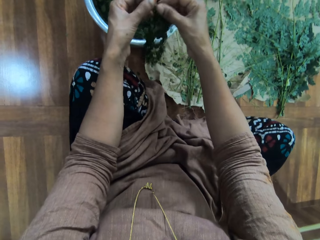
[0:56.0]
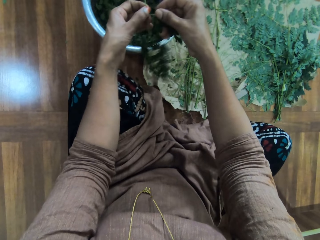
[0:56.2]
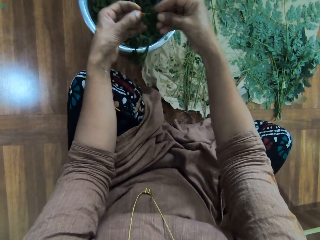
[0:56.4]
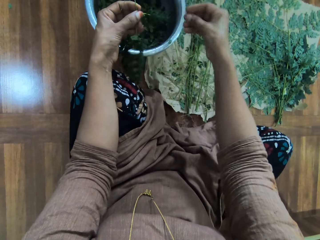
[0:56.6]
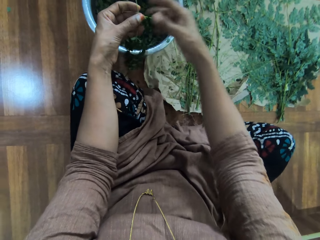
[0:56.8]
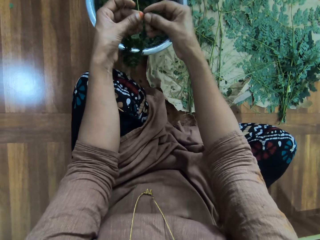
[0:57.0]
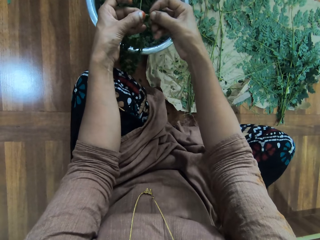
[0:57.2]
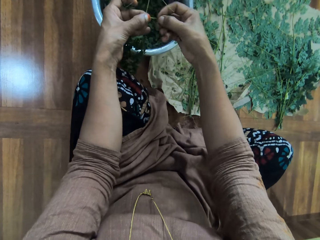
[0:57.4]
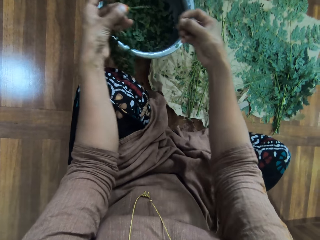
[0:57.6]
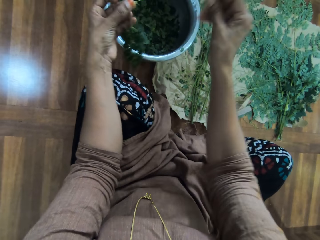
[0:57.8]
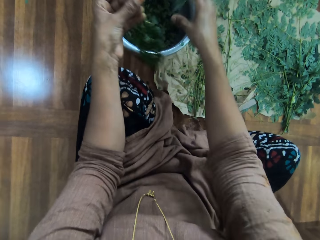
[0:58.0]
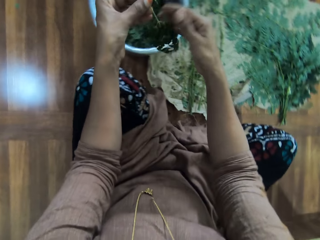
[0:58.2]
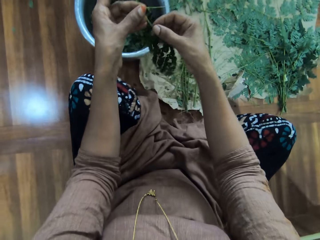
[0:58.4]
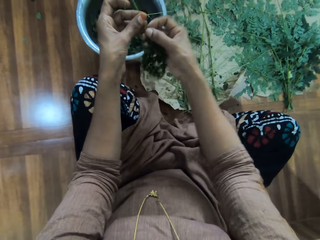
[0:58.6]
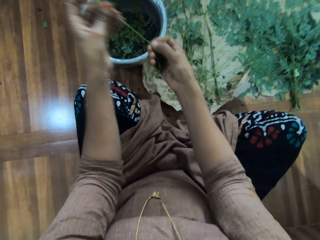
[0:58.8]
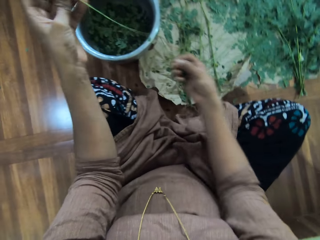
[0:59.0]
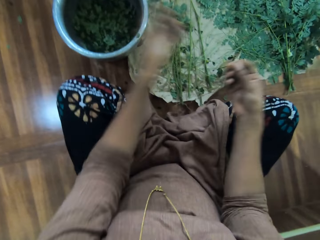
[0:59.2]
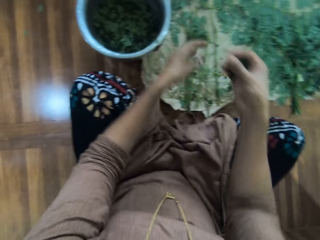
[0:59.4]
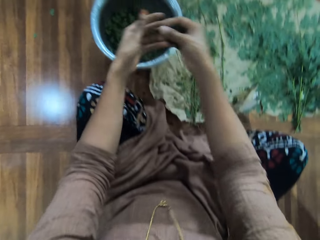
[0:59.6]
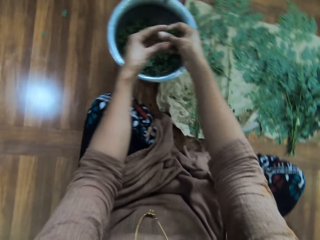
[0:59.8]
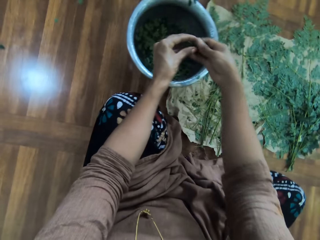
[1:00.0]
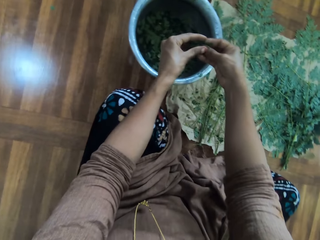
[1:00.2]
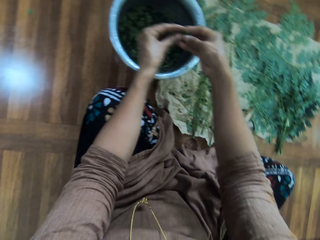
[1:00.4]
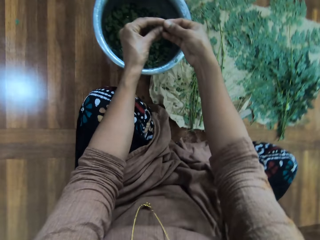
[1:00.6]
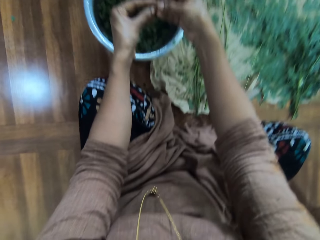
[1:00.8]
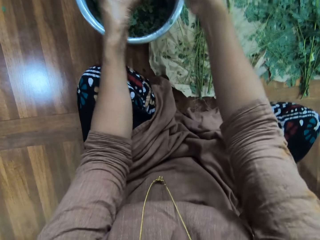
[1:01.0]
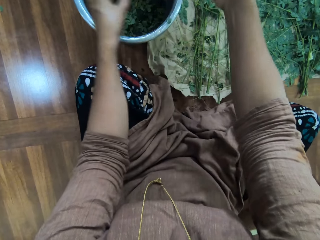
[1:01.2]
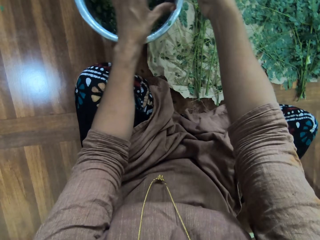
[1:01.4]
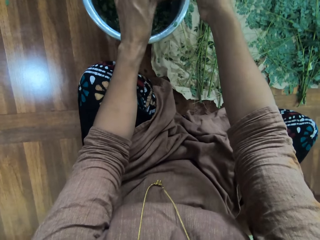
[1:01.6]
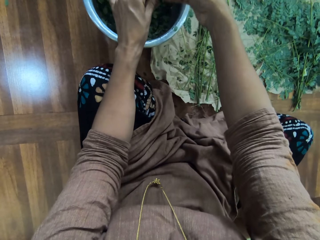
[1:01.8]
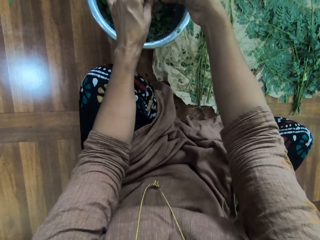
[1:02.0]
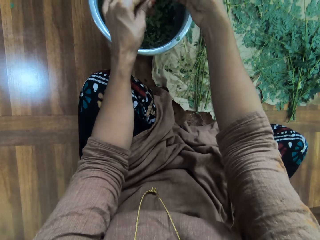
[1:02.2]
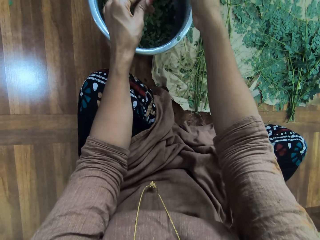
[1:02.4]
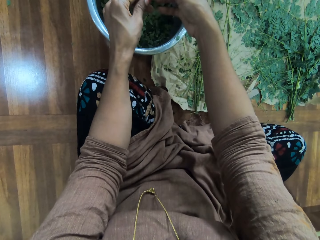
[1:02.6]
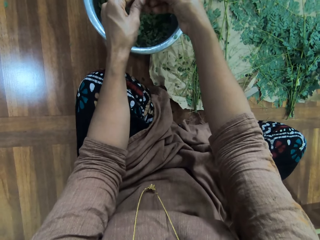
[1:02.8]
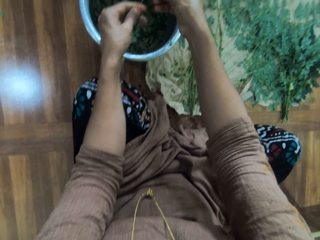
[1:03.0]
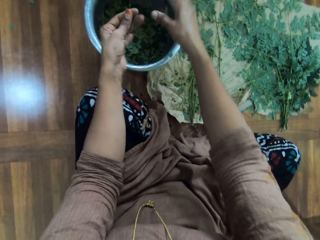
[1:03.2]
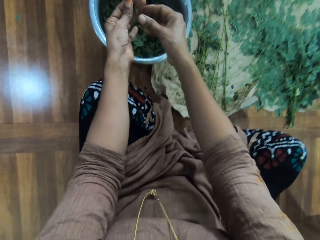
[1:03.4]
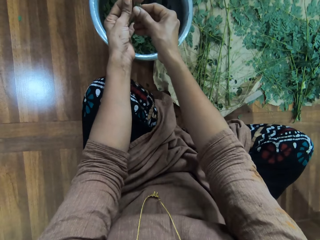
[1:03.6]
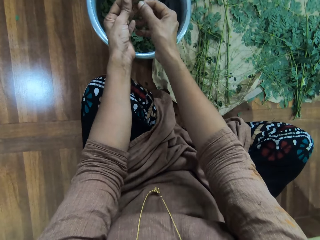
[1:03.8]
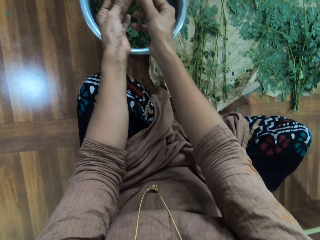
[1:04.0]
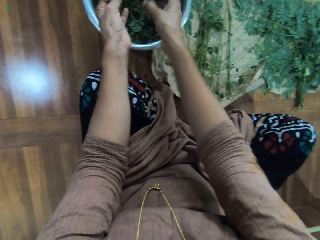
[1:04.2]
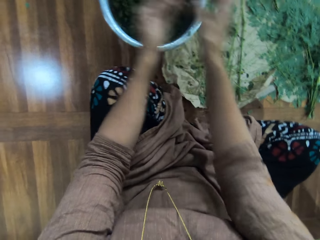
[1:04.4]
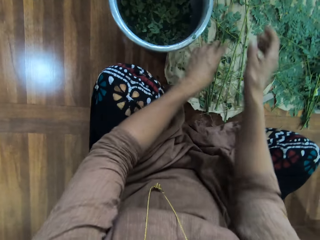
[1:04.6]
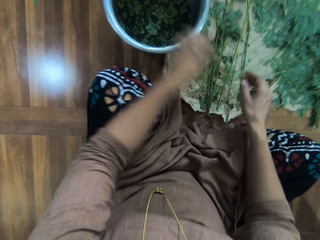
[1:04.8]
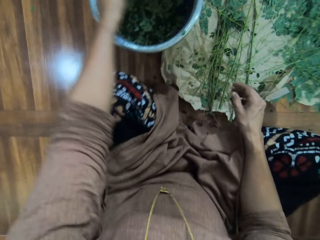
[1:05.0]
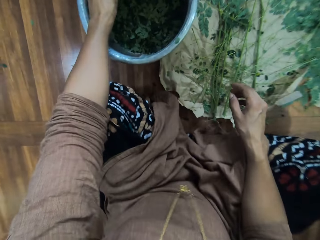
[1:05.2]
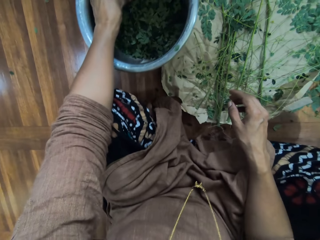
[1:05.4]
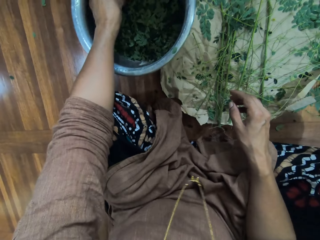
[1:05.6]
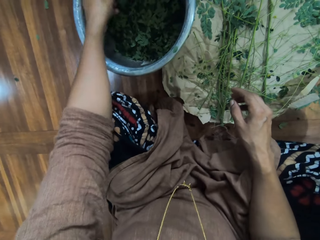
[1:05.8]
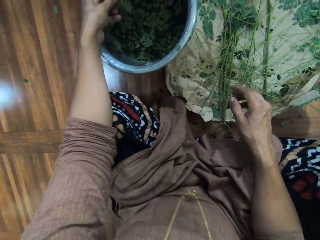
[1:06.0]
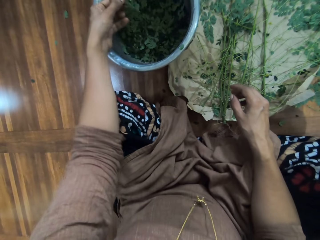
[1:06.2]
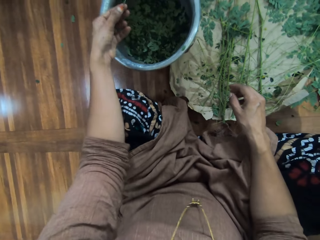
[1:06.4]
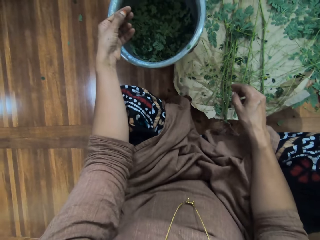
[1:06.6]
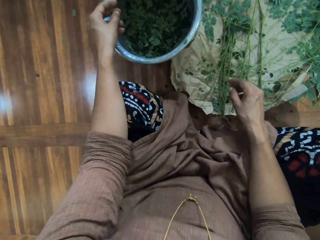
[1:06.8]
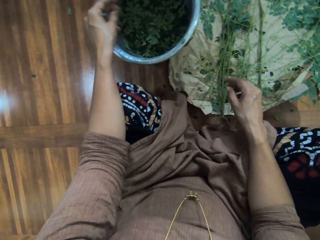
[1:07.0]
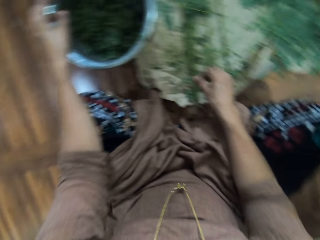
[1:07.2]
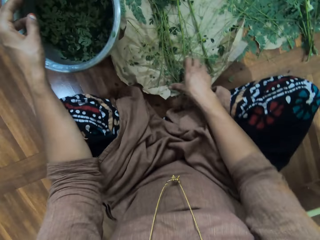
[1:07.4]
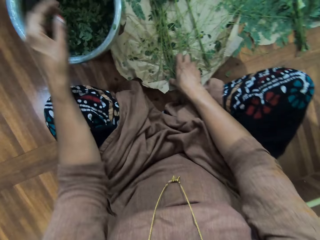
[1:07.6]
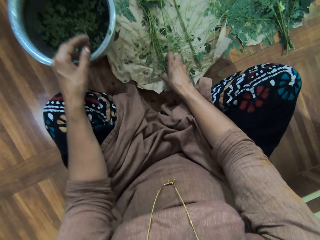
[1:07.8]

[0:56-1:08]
The camera wearer puts a branch down. They remove the leaves on the branch. They put the branch down.

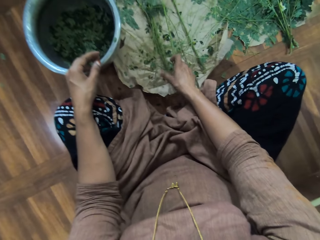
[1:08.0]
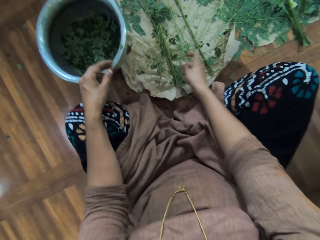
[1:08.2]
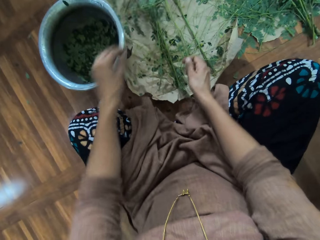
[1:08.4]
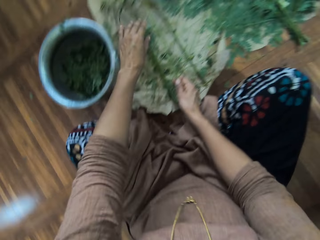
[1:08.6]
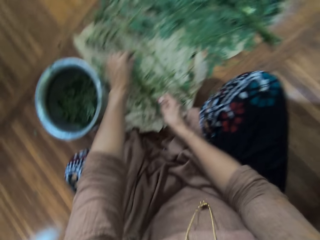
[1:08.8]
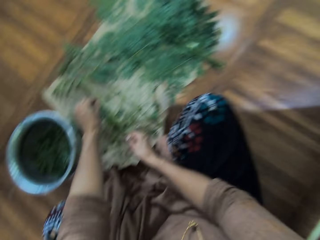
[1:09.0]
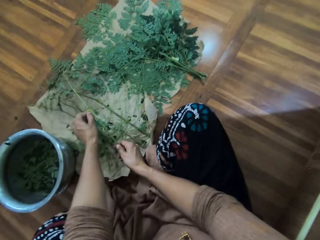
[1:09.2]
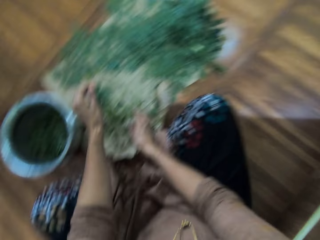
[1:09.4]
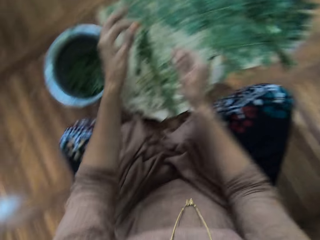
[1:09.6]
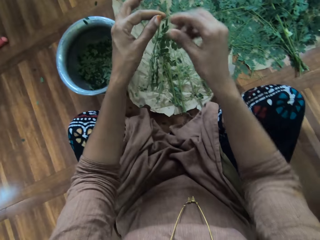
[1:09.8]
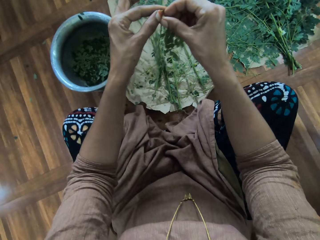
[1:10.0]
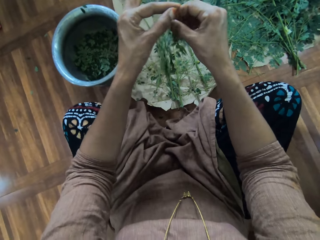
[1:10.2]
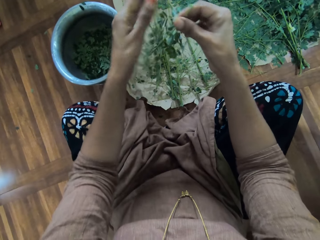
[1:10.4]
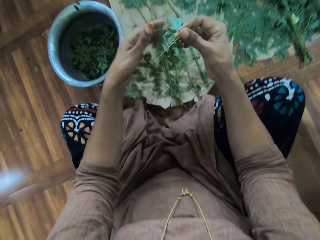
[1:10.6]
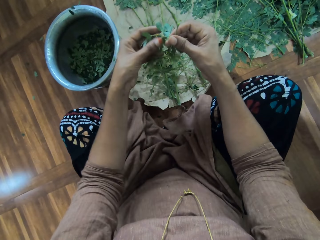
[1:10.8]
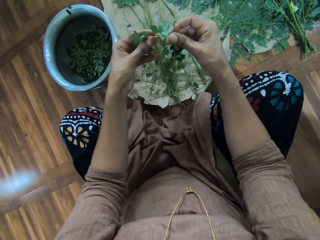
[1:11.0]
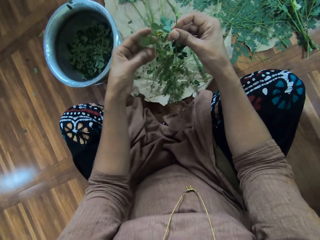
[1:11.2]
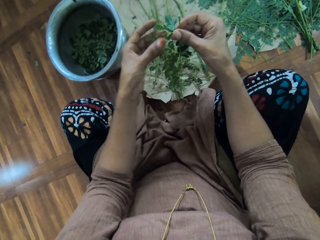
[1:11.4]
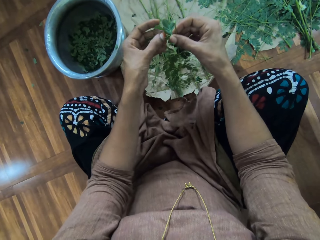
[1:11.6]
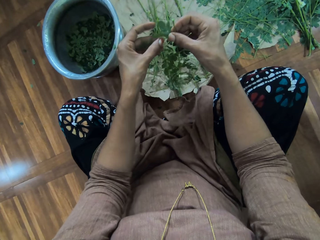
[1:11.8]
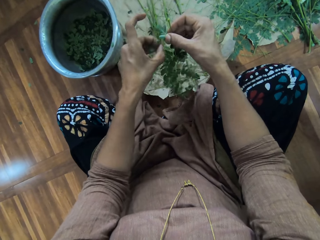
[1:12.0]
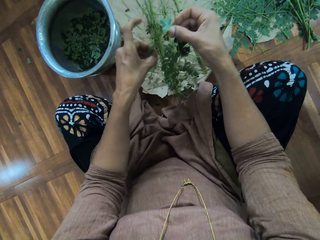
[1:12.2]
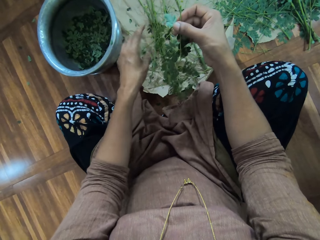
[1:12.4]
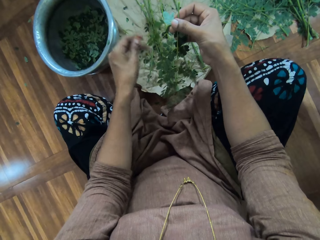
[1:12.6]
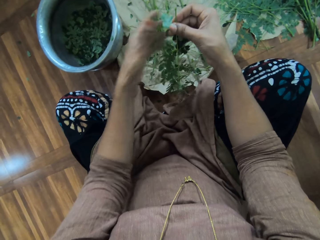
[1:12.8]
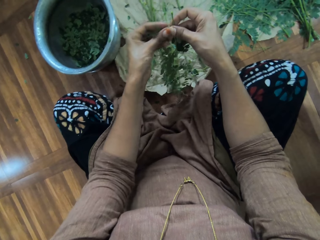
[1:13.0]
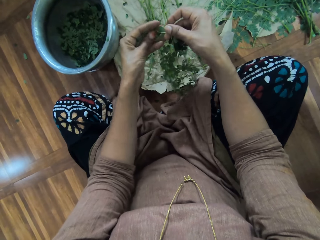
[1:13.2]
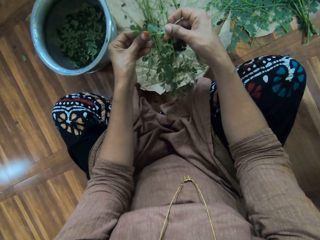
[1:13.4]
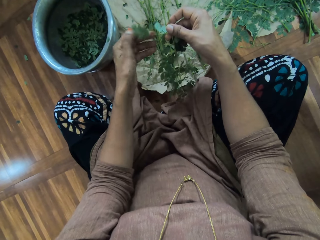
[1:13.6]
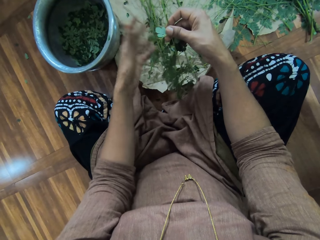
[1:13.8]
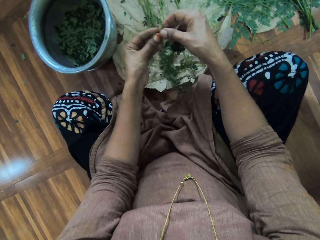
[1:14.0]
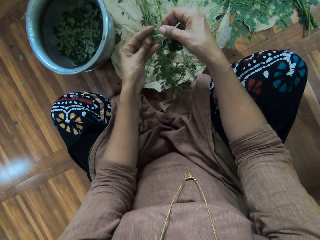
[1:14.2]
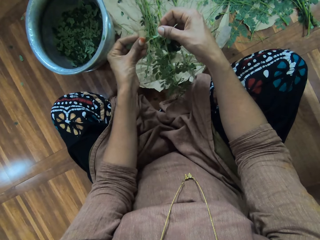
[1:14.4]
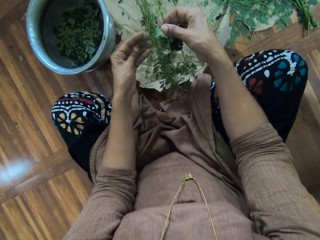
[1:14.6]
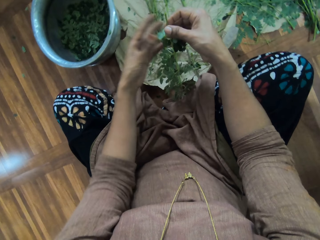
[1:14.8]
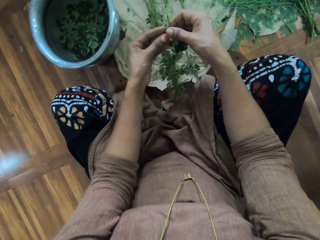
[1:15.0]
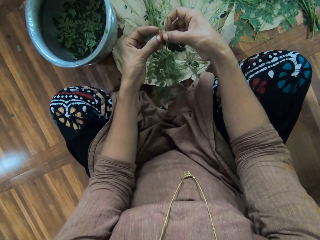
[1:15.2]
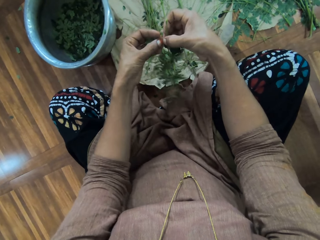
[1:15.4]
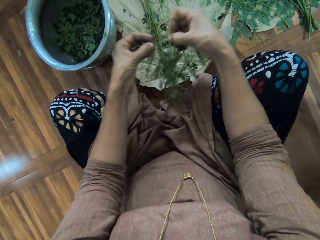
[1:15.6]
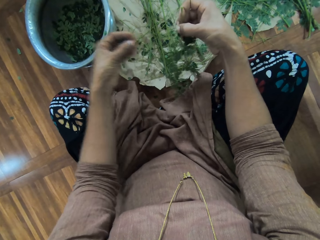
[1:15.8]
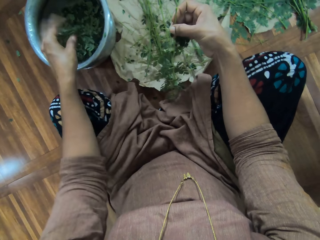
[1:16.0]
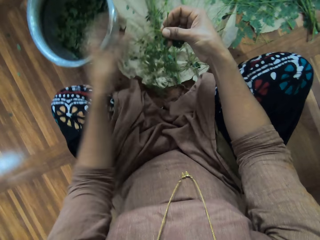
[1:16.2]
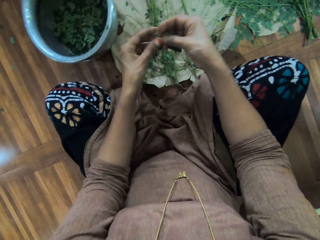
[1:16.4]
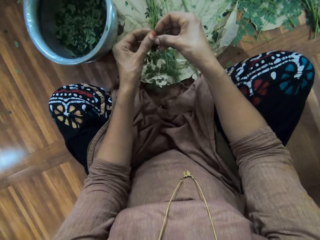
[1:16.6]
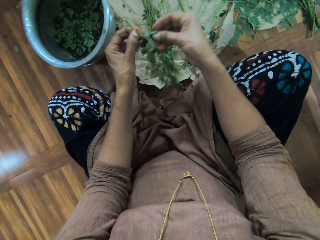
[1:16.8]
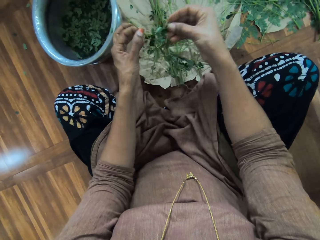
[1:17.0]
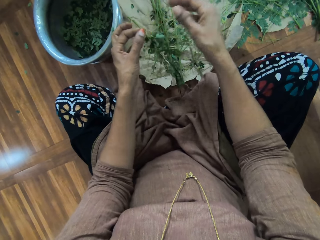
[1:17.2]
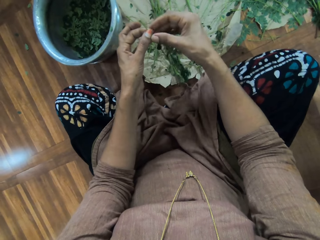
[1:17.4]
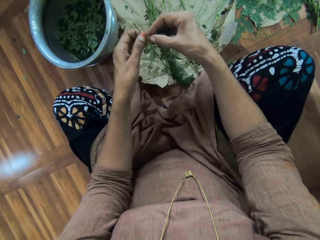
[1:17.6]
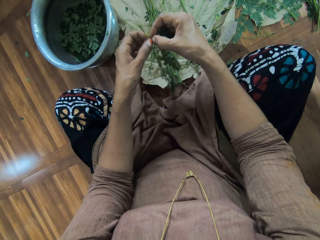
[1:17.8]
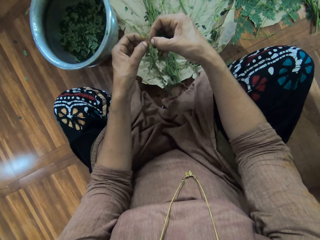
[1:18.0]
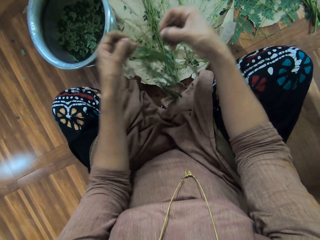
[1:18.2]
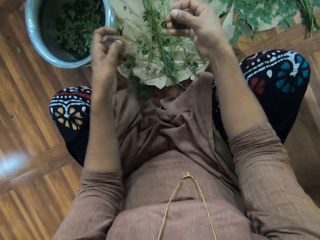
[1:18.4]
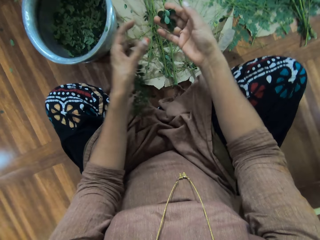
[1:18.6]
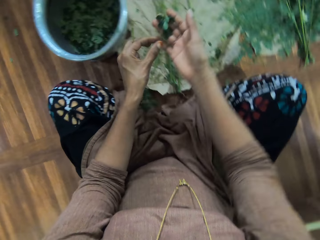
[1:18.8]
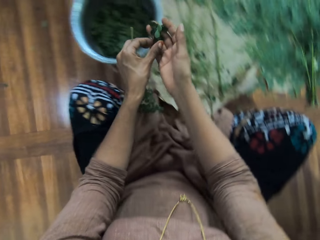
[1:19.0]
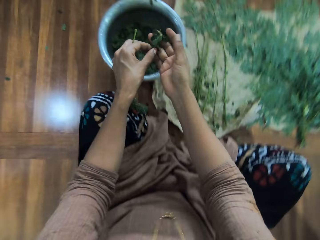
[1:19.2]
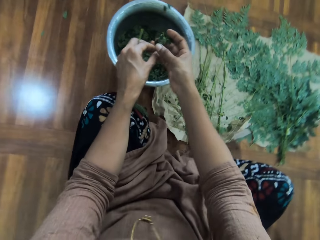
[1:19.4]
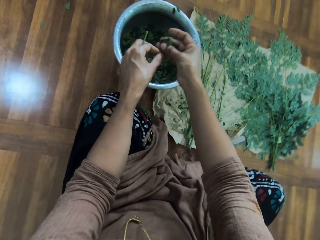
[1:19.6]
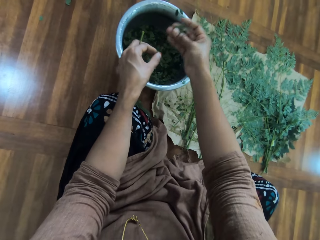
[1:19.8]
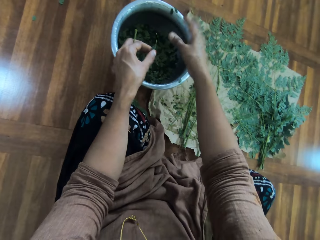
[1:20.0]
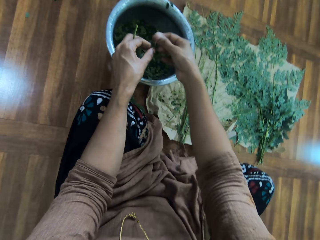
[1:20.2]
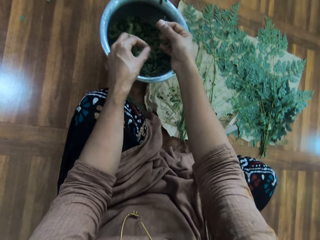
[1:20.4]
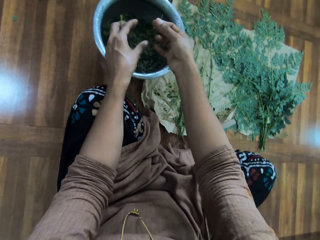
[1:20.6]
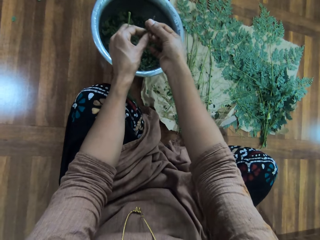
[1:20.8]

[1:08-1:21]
The camera wearer cuts a branch. They move their hand on the branch. They remove the leaves on the branch. They remove the leaves.
